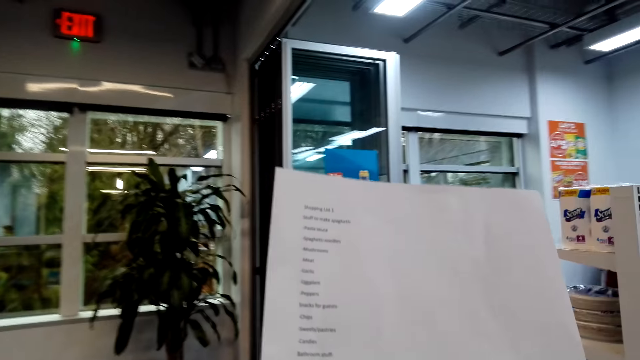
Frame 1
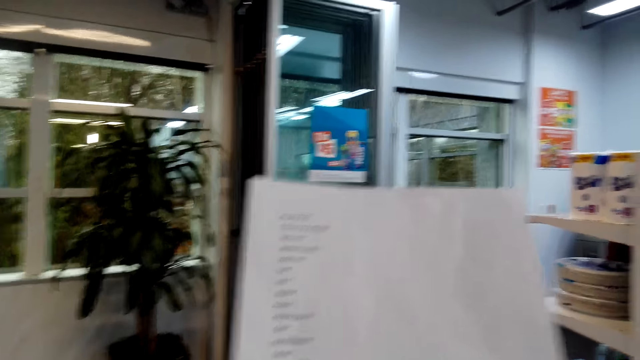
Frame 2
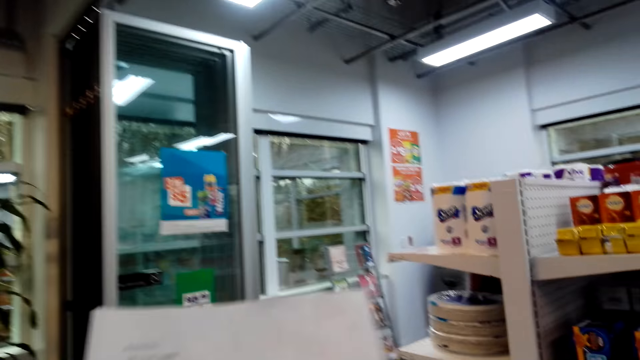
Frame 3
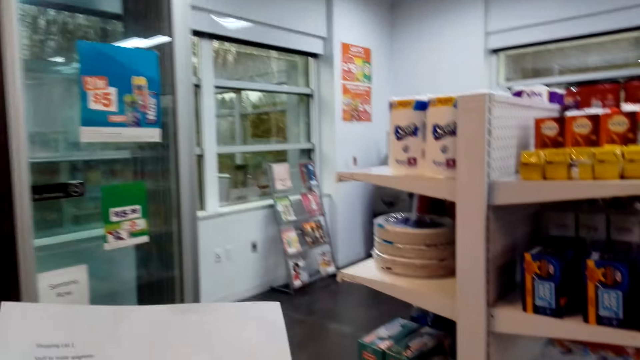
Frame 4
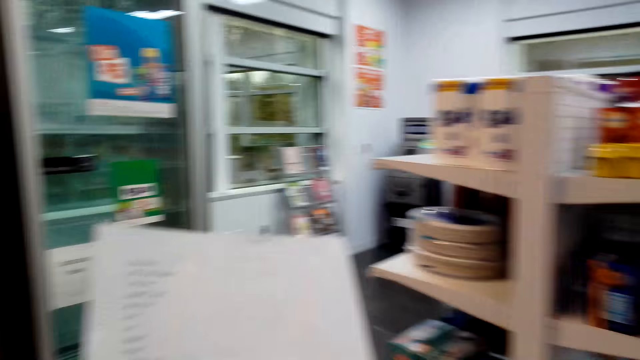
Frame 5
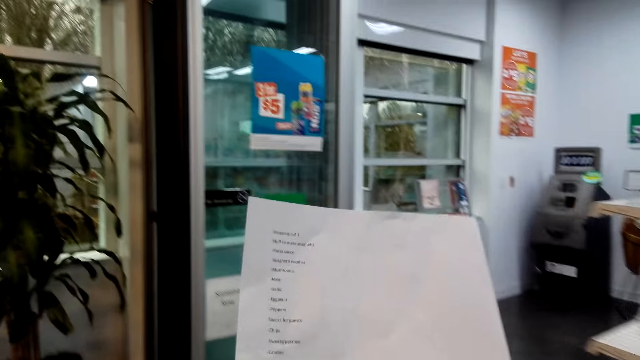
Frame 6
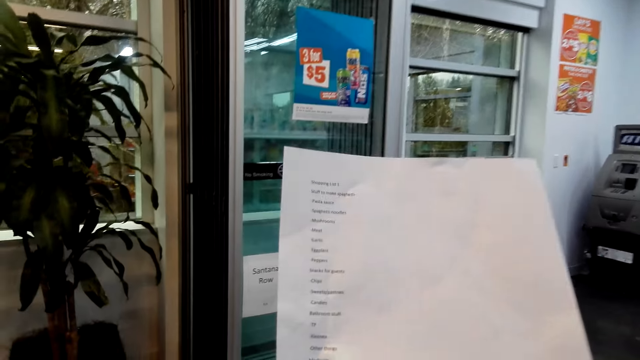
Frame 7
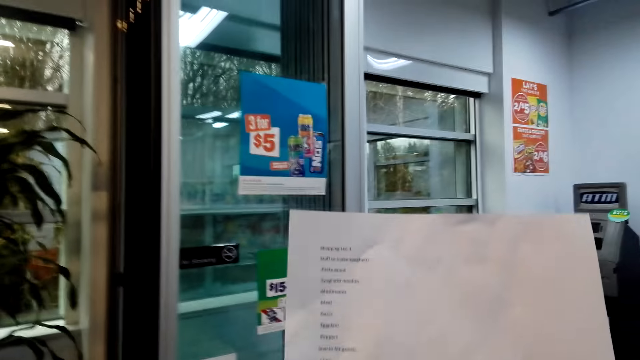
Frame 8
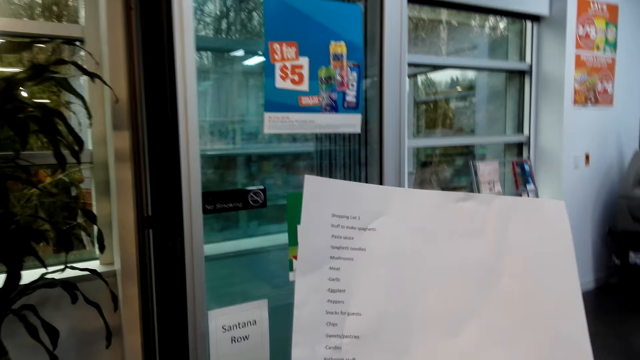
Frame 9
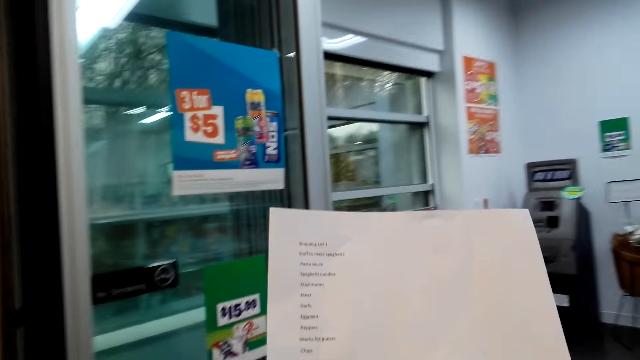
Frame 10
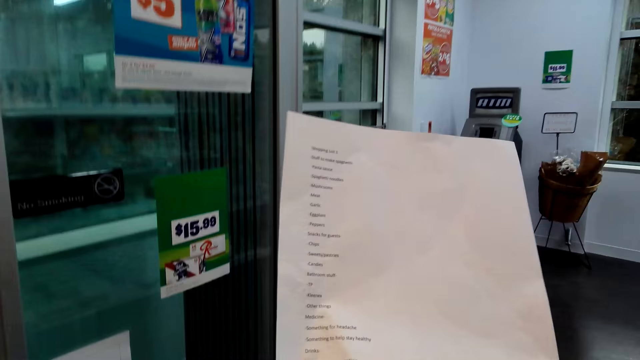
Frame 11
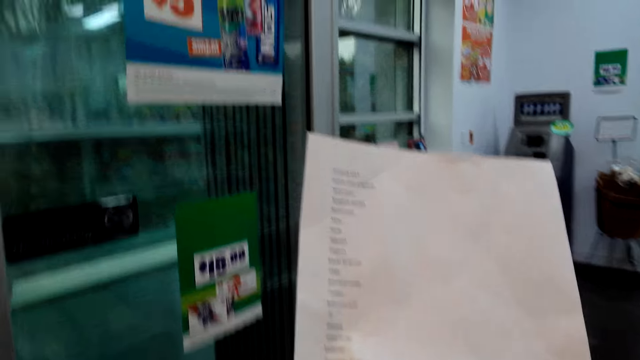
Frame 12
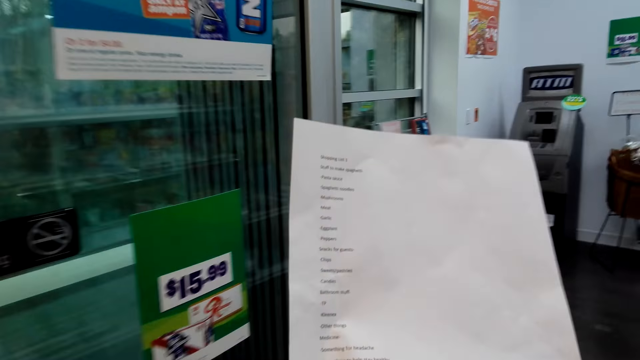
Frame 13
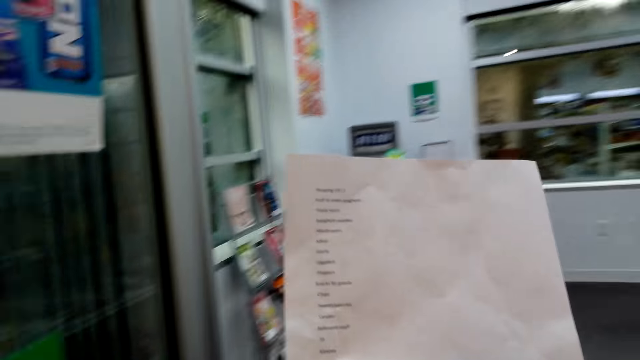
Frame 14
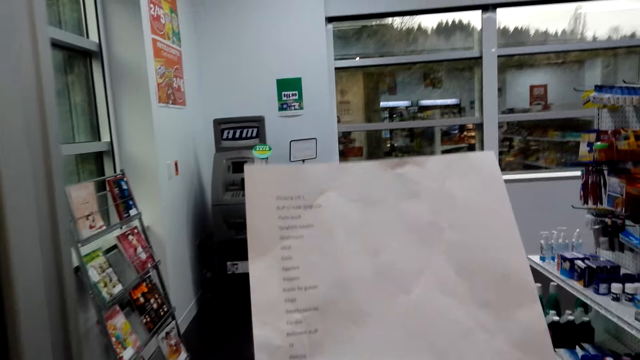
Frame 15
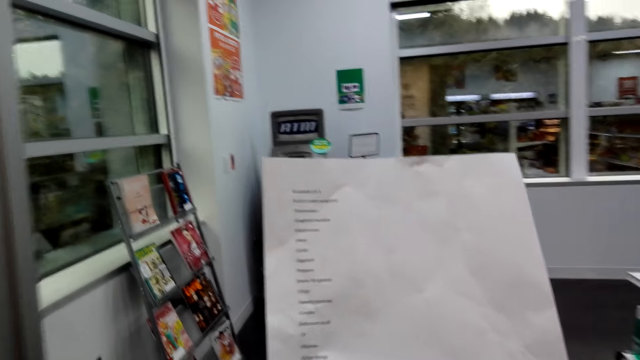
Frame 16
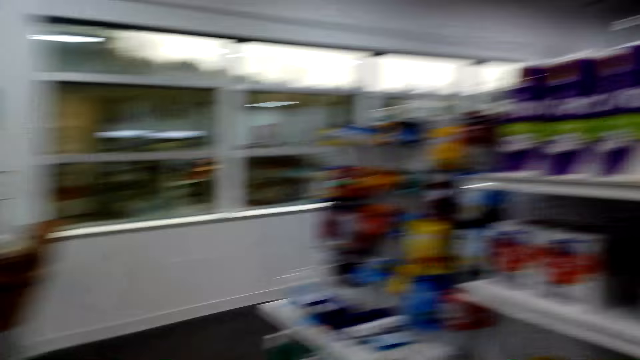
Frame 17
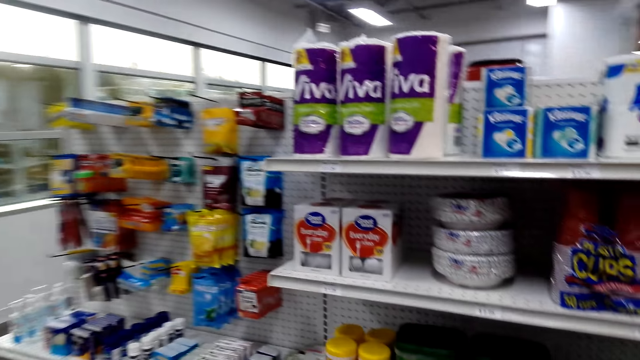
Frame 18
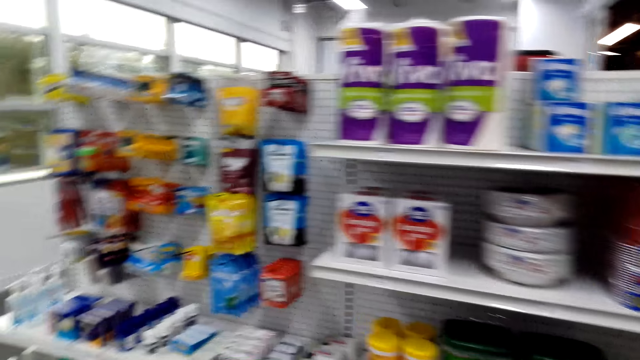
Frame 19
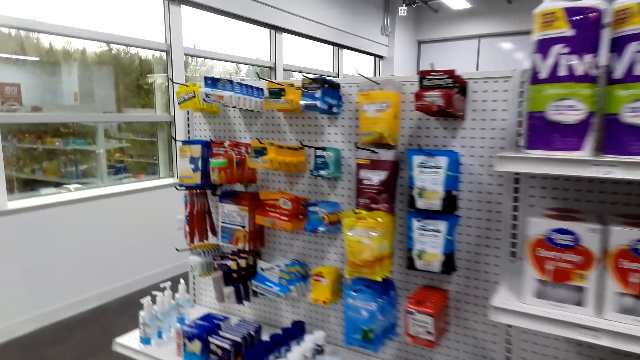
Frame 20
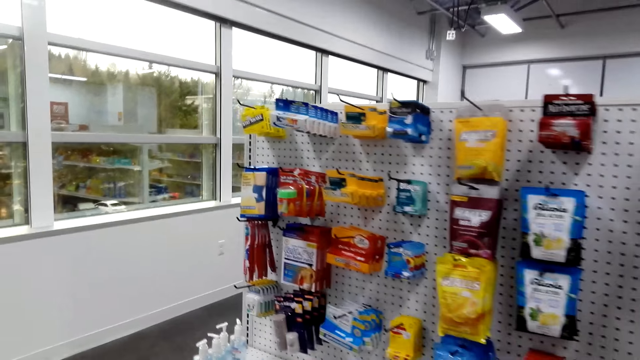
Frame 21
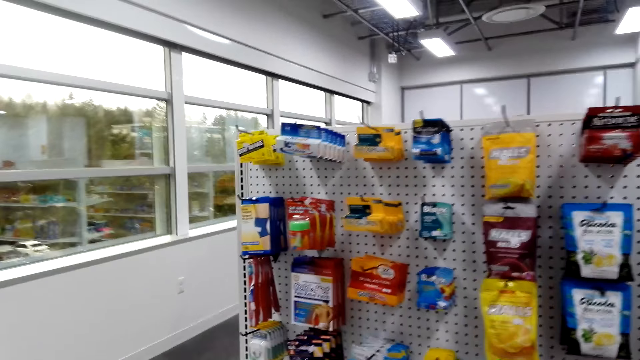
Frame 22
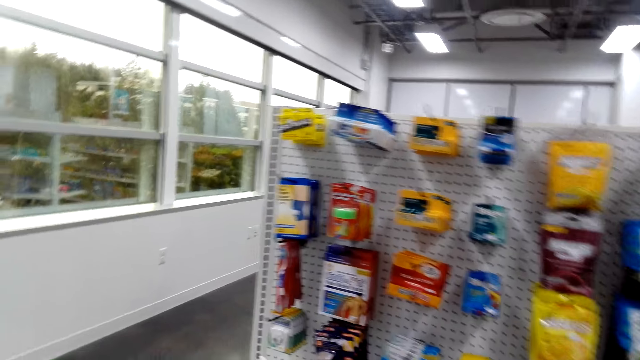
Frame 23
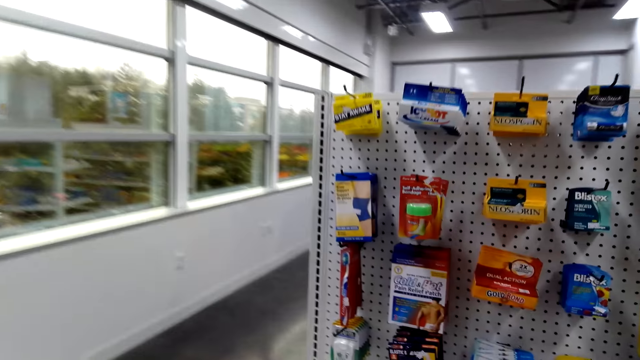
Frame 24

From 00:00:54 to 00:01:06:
The camera wearer reads the shopping list. They dialogue with the cashier. They walk around the store shelf. They look around the store shelf.

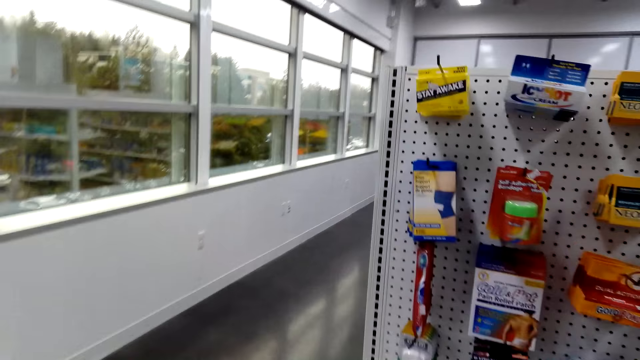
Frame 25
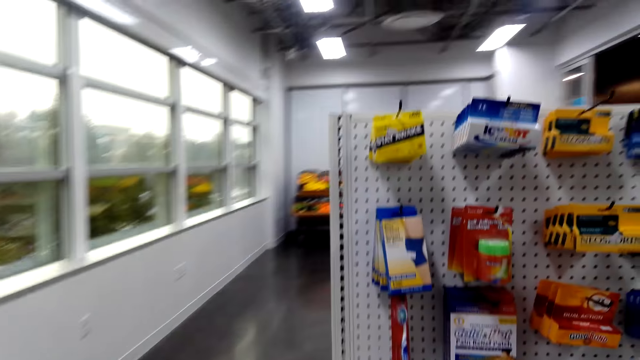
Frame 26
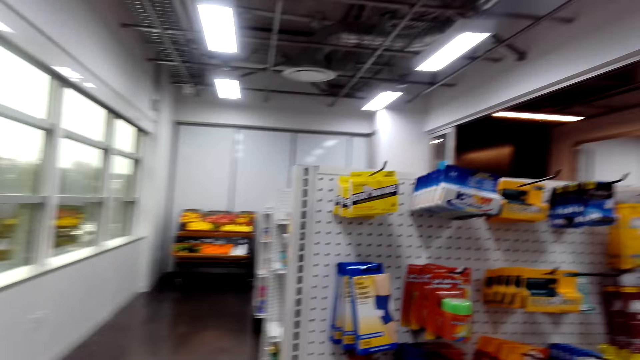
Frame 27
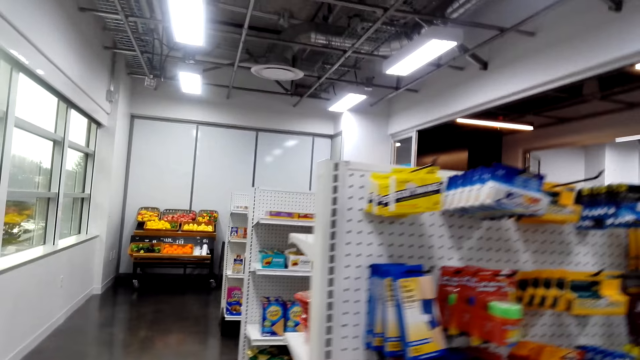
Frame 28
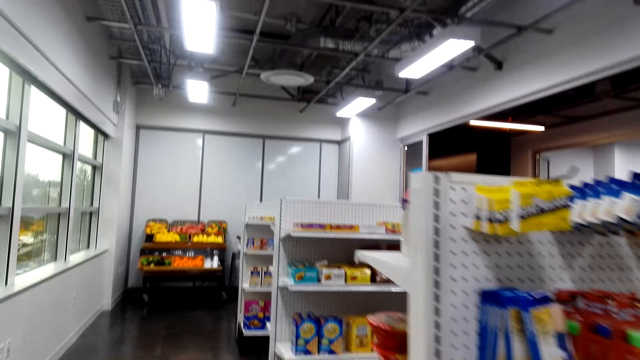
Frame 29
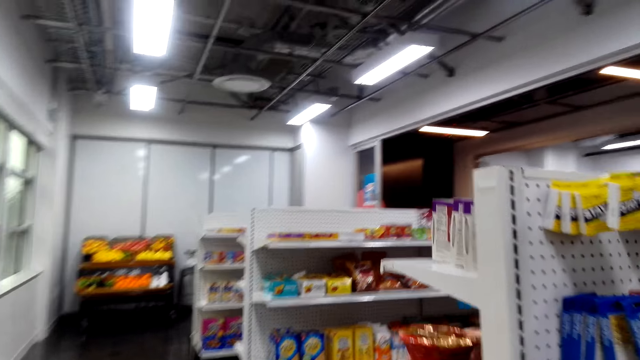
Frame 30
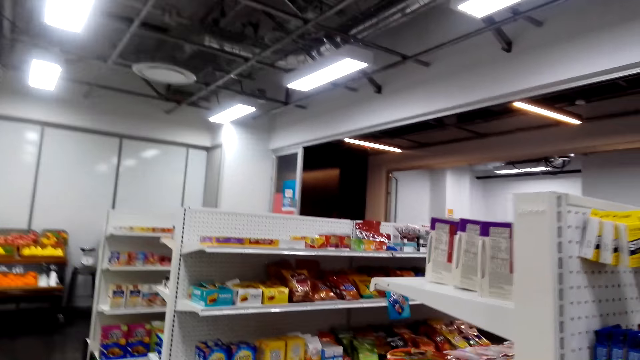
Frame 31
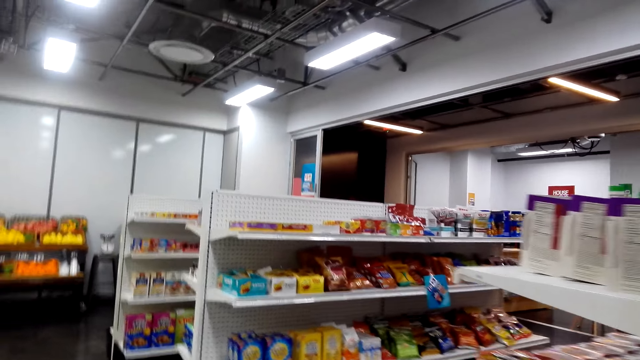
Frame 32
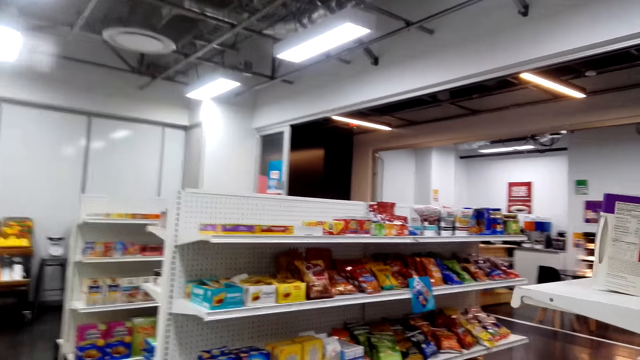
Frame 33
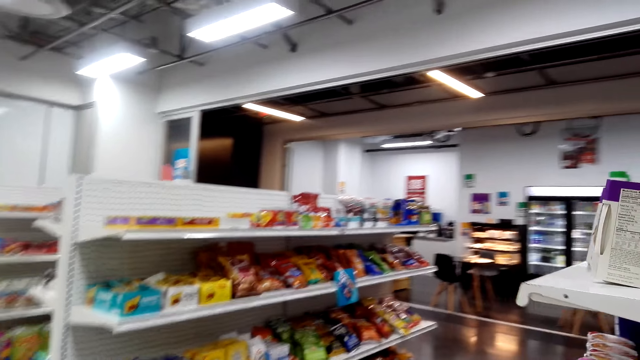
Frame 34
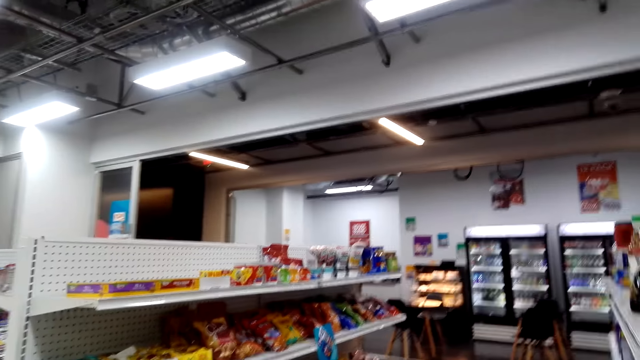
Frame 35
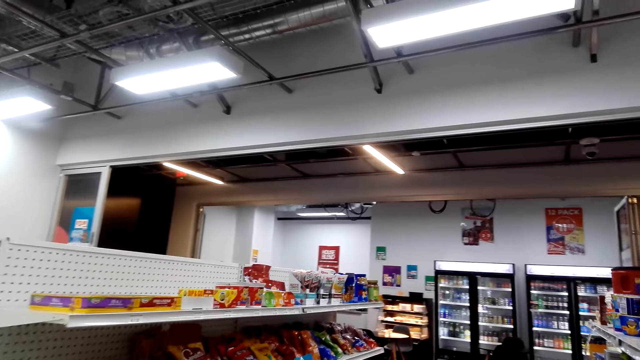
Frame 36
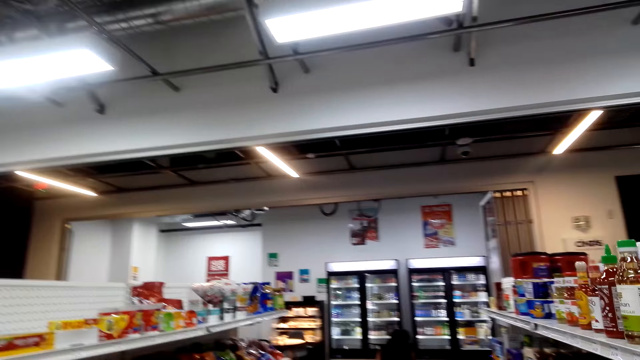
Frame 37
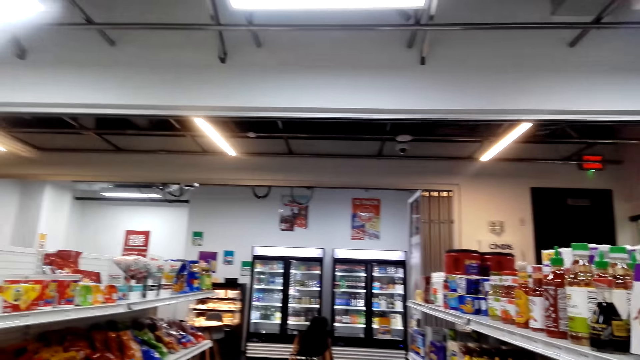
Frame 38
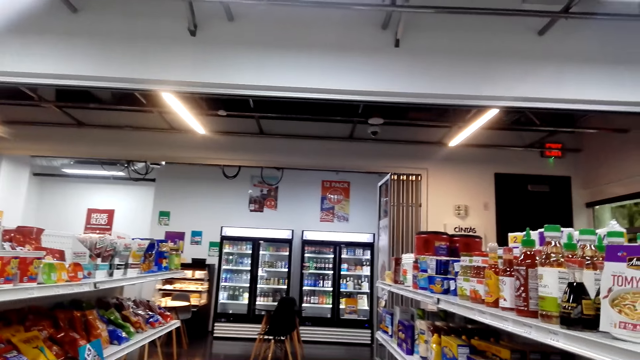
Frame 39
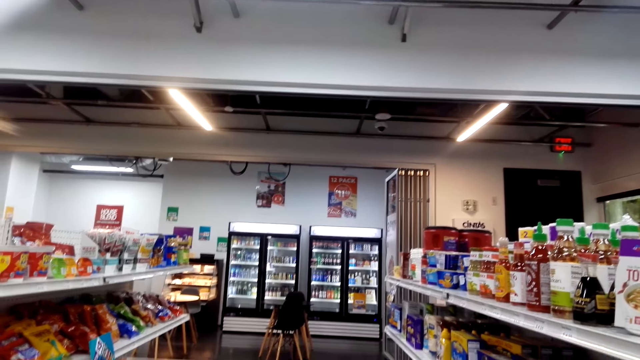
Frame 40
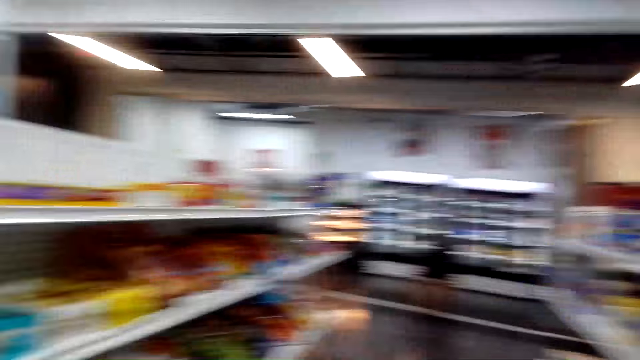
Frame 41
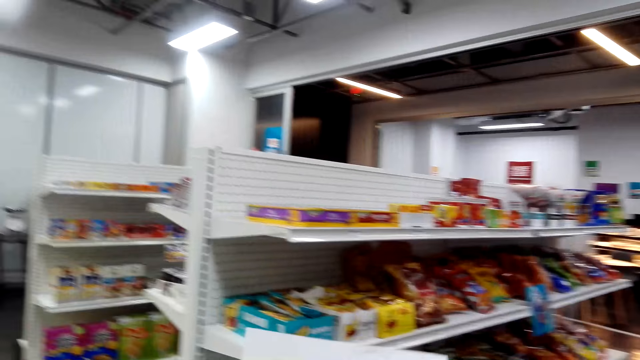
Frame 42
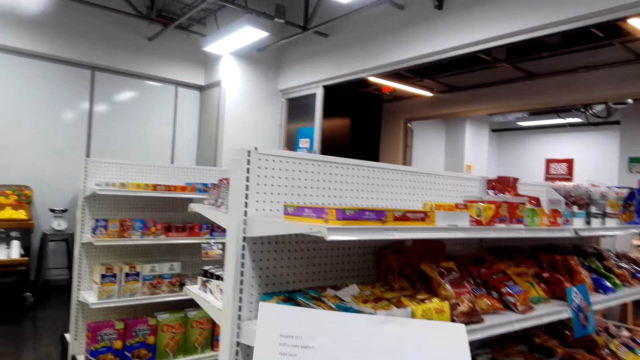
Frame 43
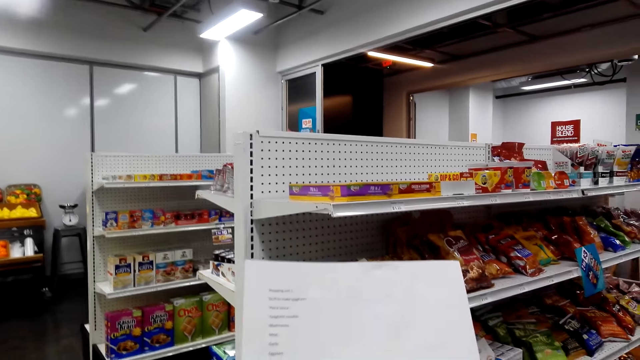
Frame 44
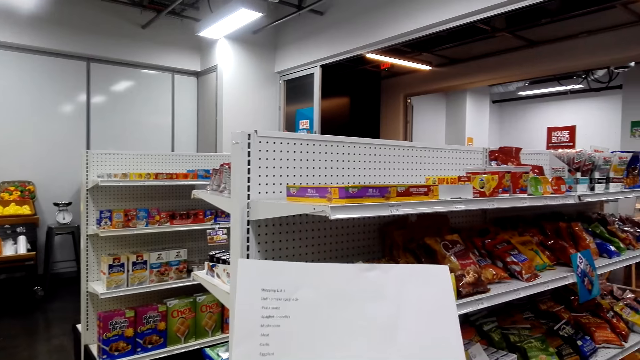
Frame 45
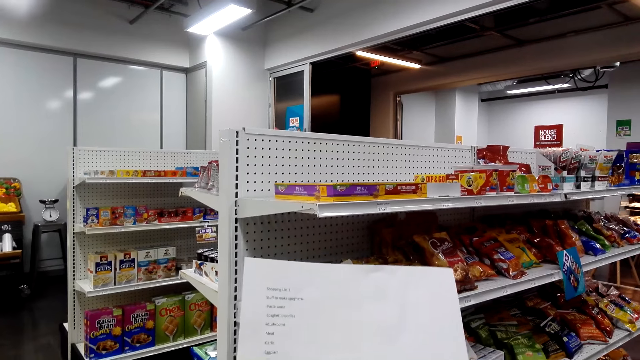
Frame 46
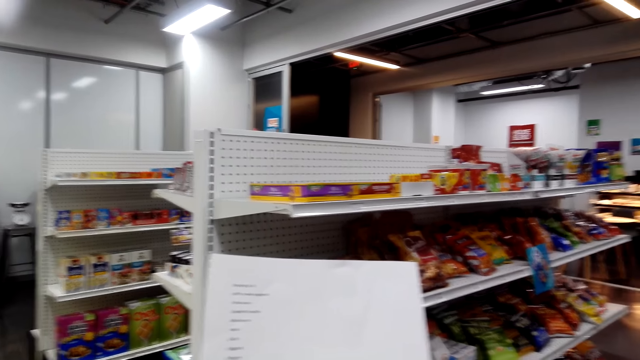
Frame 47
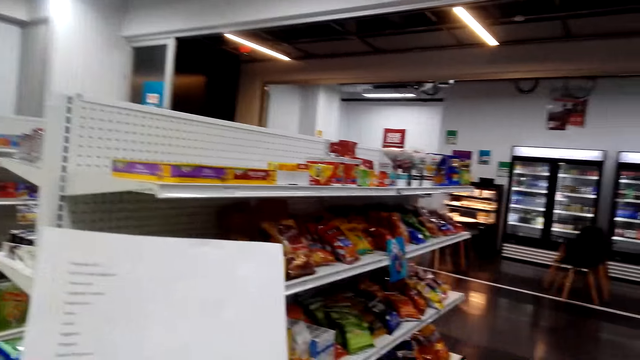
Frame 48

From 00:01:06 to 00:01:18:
The camera wearer walks around the store shelf. They read the shopping list.
